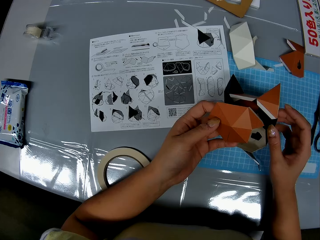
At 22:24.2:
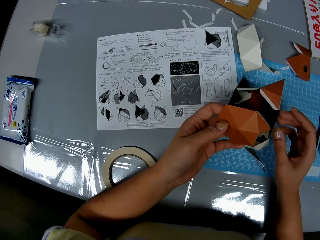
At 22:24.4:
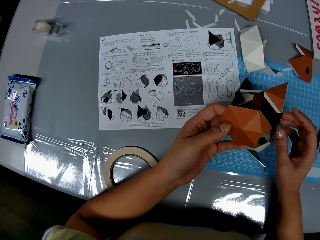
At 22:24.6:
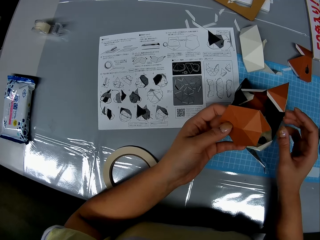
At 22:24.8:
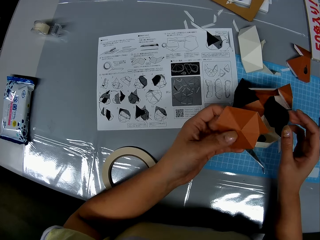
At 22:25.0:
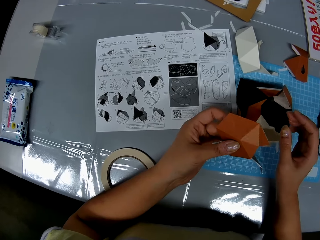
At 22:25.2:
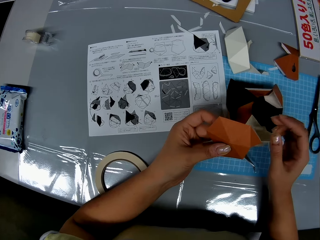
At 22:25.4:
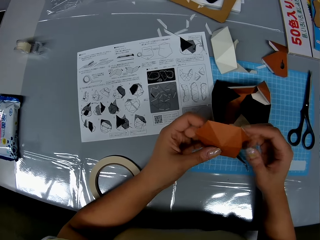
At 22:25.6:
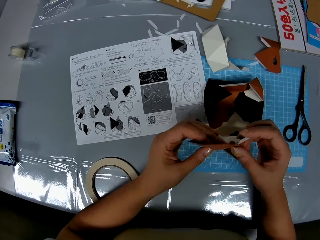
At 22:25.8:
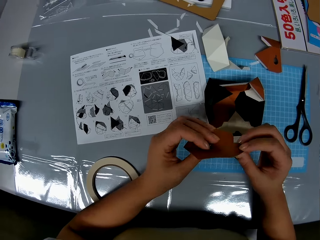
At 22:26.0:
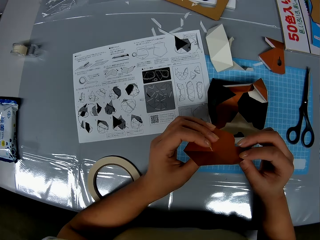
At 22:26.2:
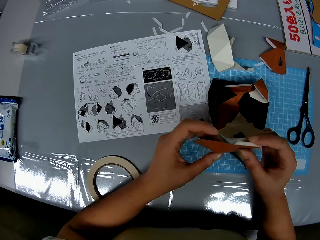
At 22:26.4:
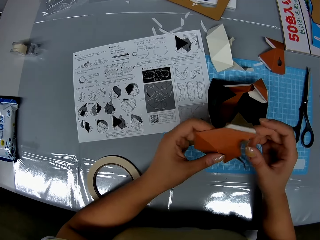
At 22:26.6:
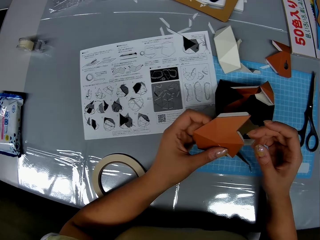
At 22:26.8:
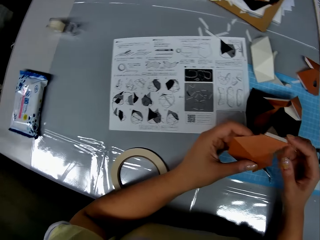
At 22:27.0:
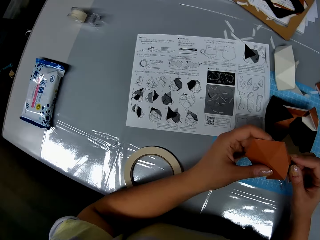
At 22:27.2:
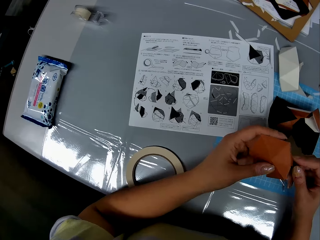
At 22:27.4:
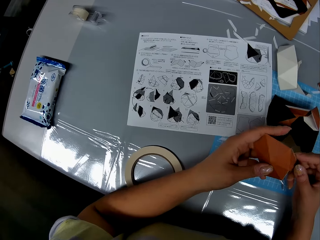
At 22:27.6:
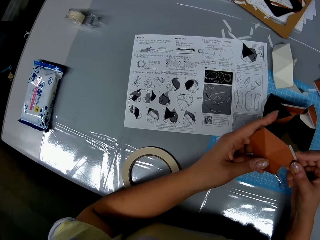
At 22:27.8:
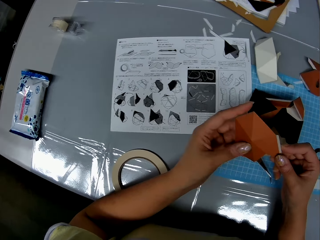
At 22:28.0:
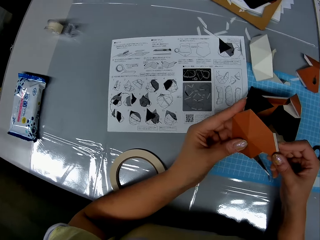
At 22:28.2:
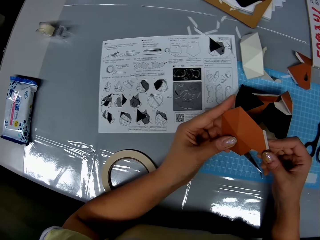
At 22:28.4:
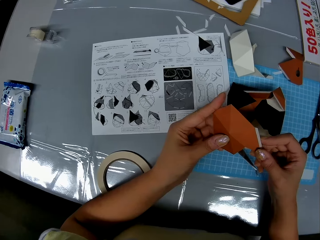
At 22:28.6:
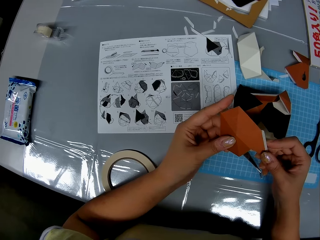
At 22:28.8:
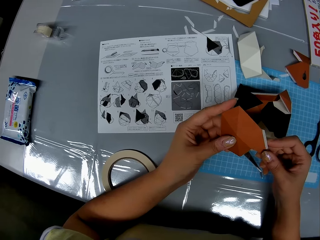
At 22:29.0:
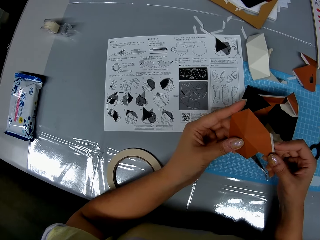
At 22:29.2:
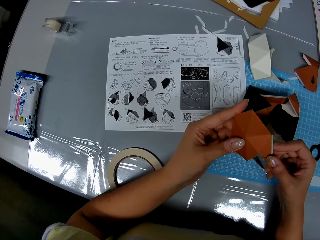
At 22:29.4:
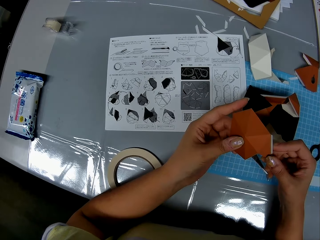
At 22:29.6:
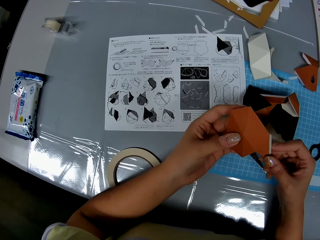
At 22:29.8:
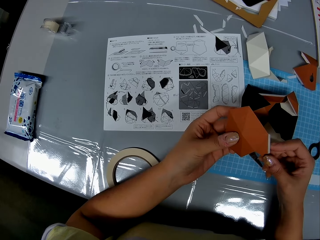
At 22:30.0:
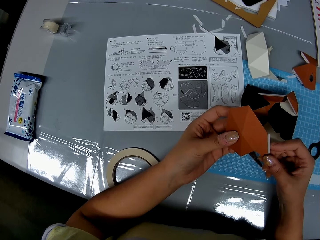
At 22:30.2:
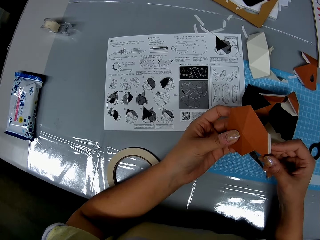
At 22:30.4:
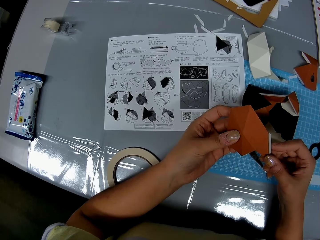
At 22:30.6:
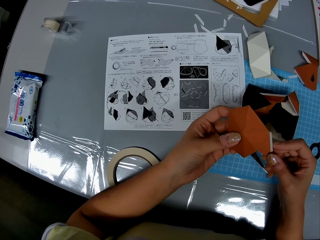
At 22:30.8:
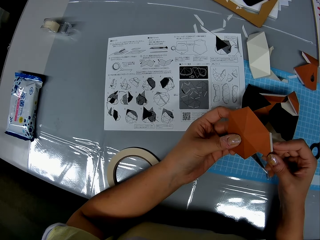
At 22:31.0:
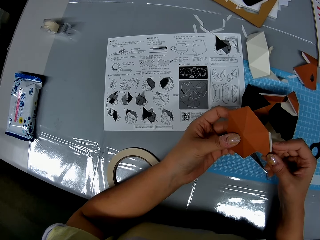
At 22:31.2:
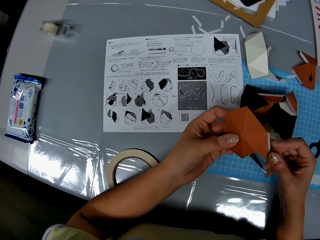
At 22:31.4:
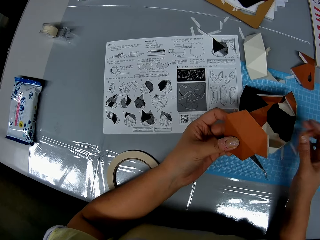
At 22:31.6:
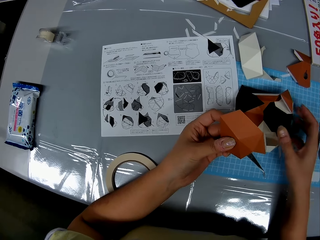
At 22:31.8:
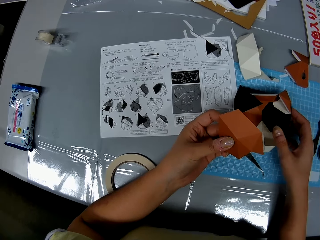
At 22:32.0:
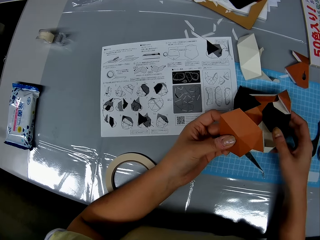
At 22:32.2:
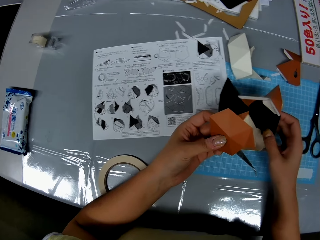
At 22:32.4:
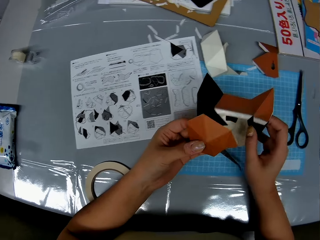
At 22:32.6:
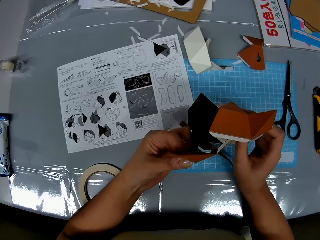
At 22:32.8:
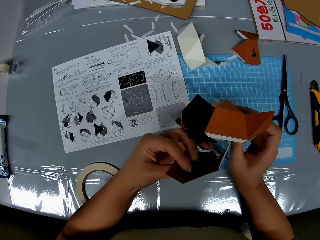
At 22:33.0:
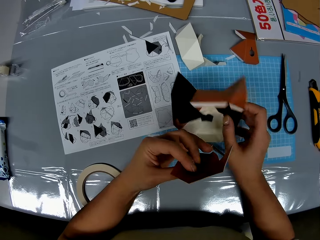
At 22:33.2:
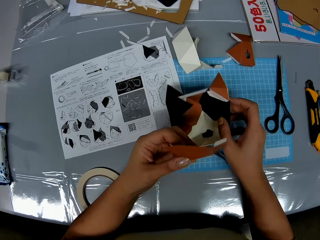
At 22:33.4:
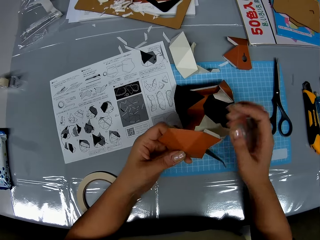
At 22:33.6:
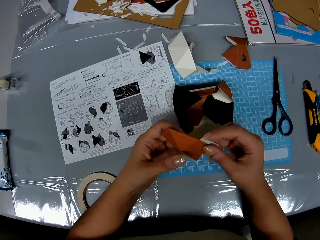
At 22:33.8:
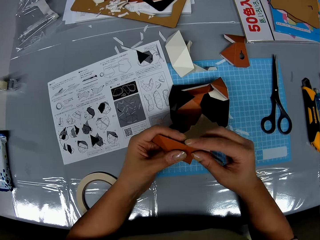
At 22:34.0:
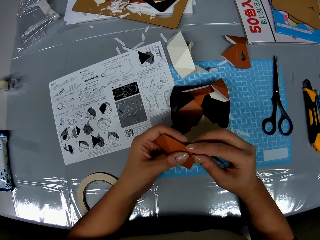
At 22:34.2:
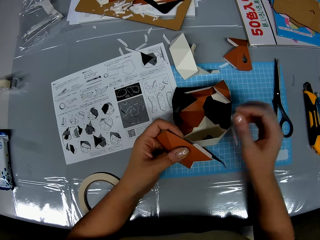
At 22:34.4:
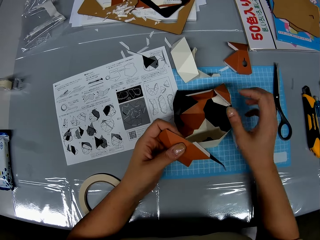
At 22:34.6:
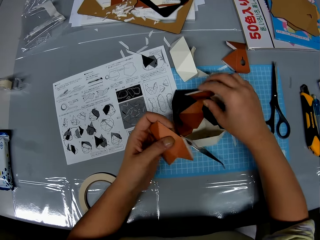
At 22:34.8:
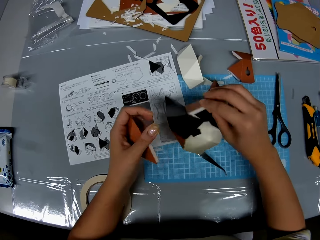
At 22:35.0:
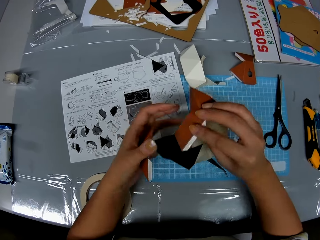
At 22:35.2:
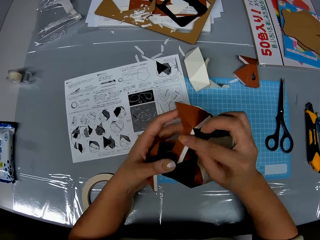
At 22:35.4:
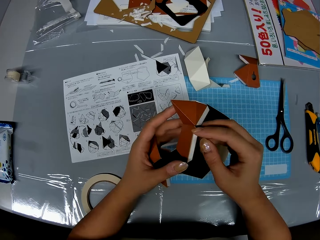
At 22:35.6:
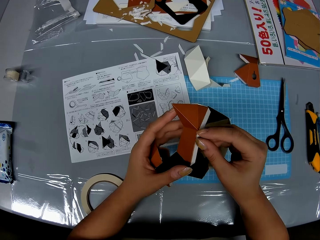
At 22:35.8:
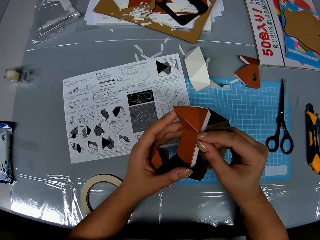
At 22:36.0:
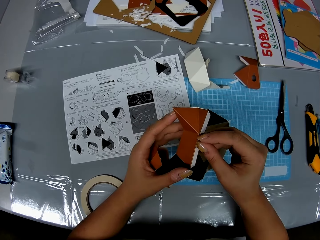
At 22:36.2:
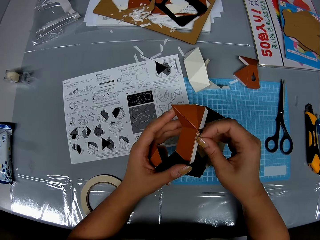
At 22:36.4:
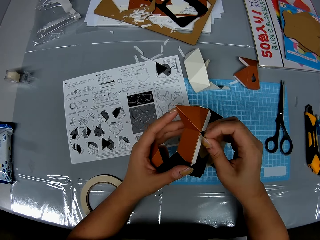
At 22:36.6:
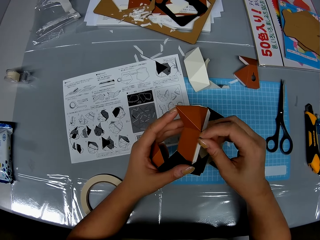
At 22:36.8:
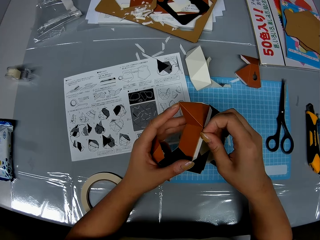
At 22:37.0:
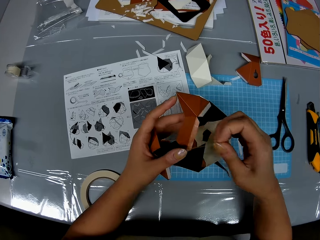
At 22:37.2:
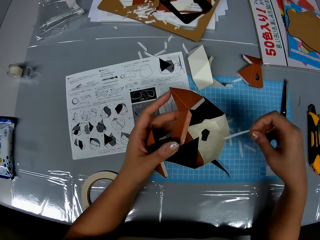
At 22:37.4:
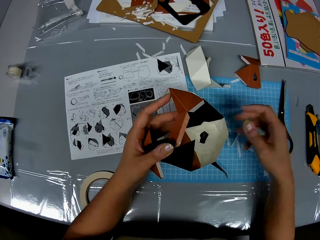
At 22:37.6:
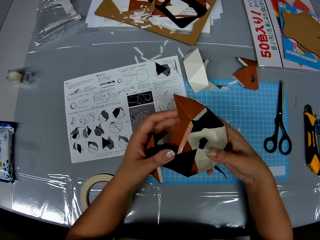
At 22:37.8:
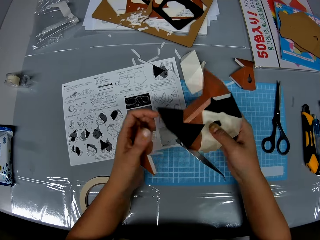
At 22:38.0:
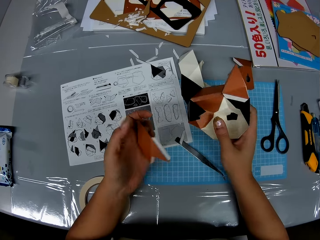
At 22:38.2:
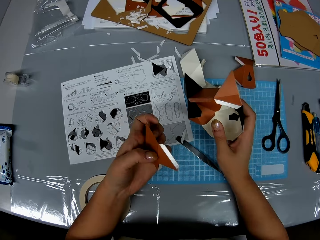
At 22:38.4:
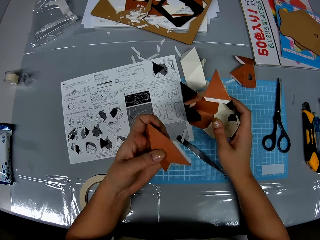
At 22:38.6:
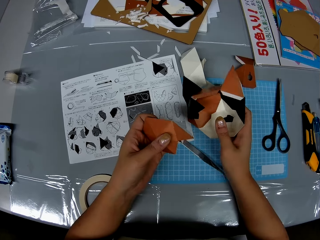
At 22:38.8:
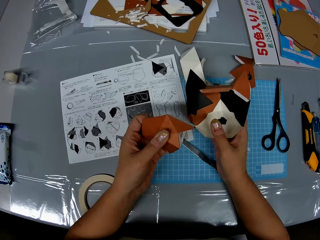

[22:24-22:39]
The camera wearer drops the shaped craft paper on the table. She checks the craft paper in her hand. She picks up the shaped craft paper and drops the shaped craft paper on the table. She holds the craft paper in her hands. She picks up the shaped craft paper from the table. She removes an adhesive tear off strip from the shaped craft paper. She drops the adhesive tear off strip on the table. She moves the shaped craft paper from her left hand to her right hand.

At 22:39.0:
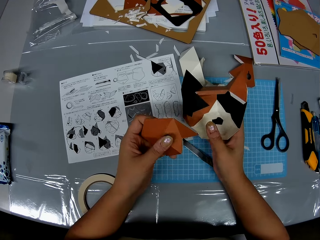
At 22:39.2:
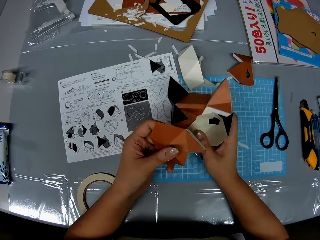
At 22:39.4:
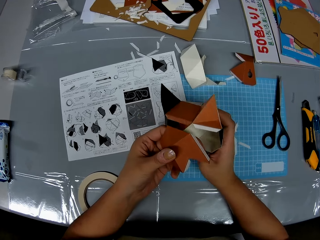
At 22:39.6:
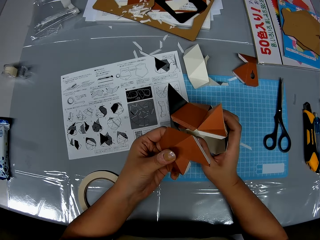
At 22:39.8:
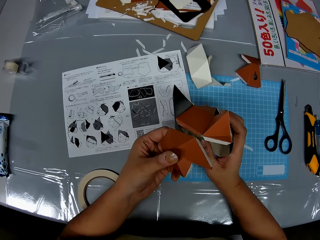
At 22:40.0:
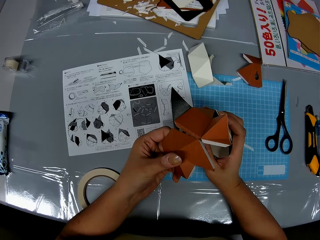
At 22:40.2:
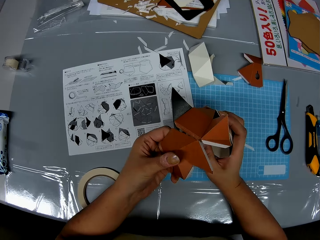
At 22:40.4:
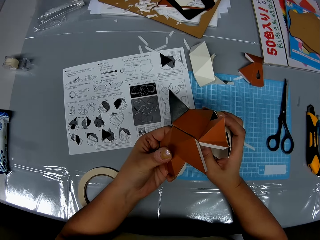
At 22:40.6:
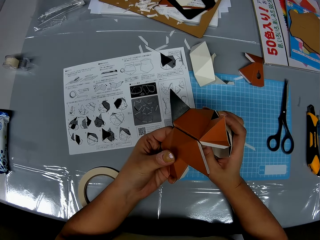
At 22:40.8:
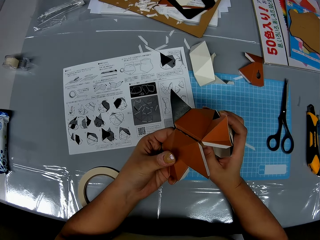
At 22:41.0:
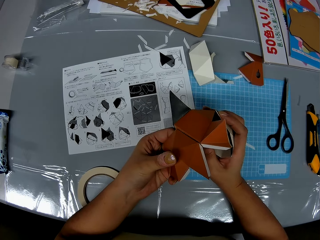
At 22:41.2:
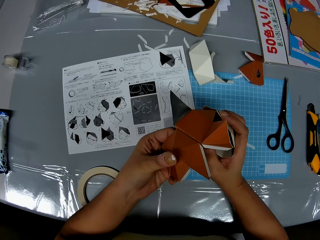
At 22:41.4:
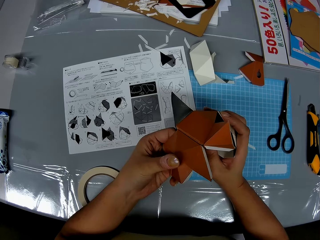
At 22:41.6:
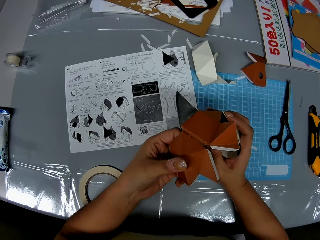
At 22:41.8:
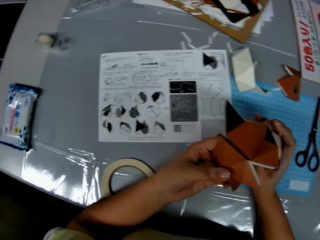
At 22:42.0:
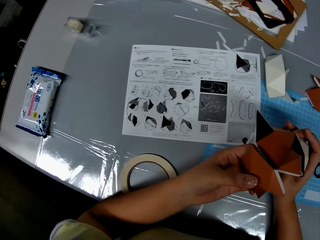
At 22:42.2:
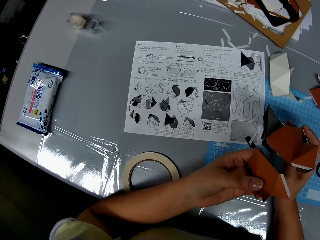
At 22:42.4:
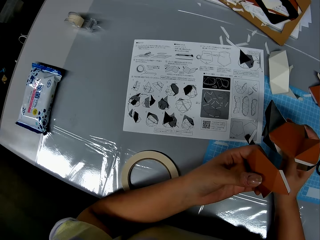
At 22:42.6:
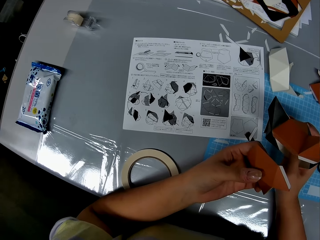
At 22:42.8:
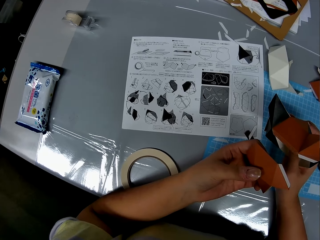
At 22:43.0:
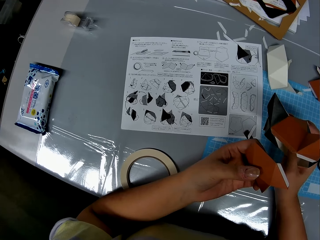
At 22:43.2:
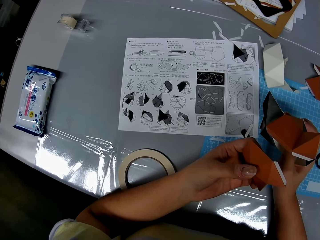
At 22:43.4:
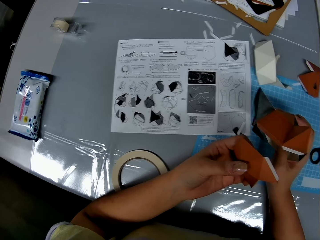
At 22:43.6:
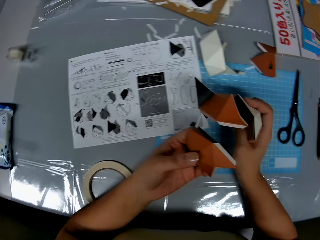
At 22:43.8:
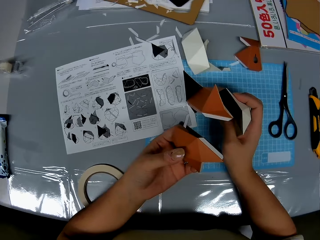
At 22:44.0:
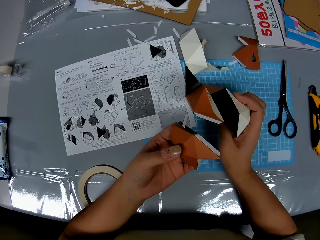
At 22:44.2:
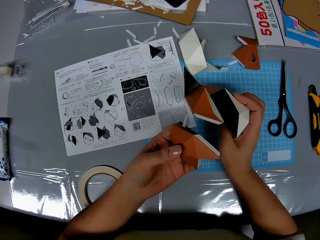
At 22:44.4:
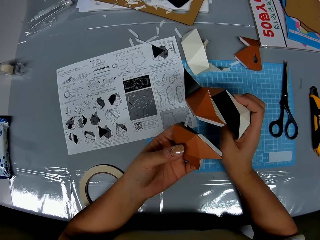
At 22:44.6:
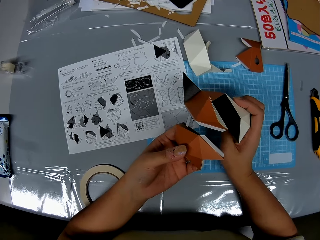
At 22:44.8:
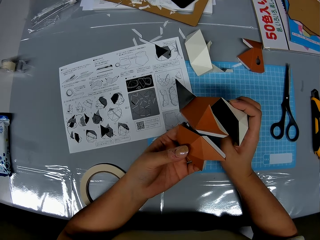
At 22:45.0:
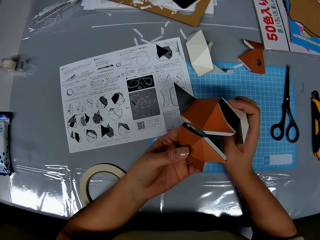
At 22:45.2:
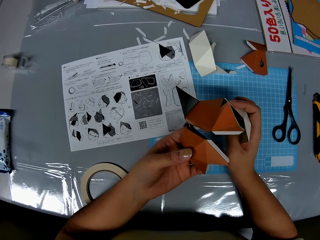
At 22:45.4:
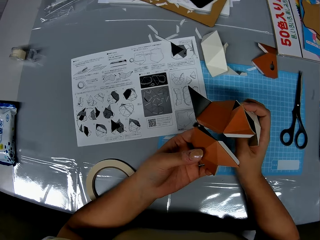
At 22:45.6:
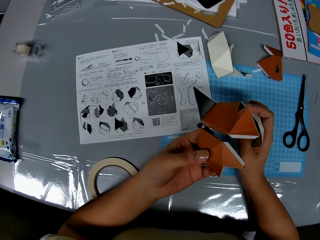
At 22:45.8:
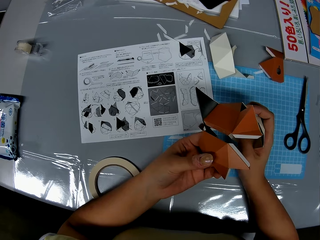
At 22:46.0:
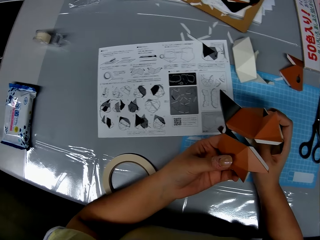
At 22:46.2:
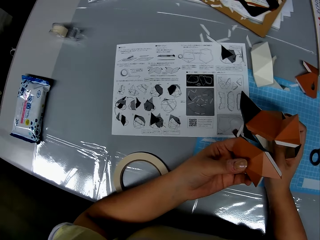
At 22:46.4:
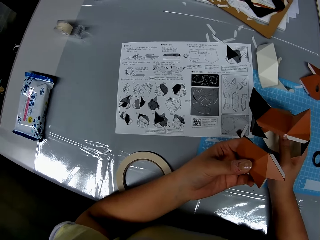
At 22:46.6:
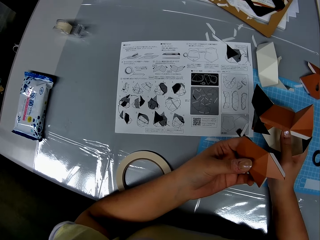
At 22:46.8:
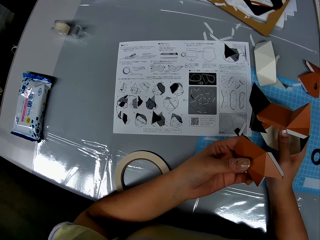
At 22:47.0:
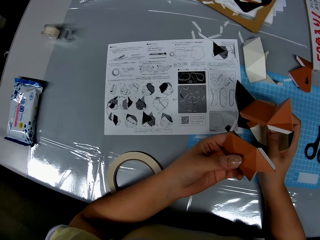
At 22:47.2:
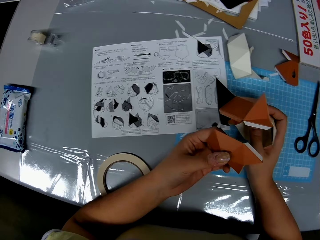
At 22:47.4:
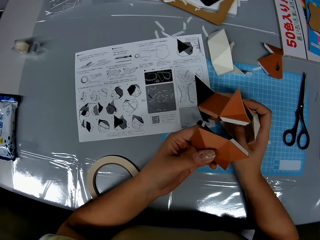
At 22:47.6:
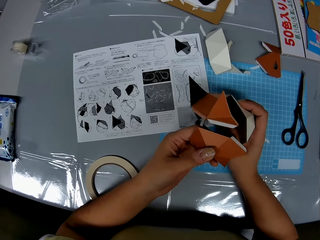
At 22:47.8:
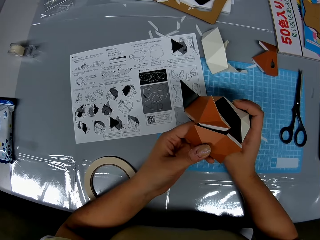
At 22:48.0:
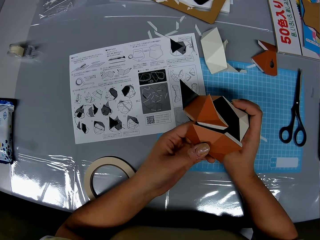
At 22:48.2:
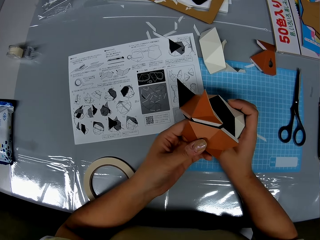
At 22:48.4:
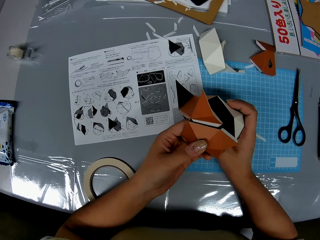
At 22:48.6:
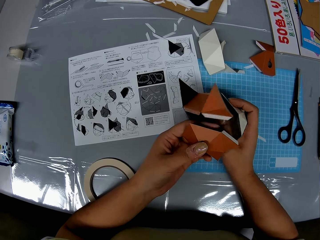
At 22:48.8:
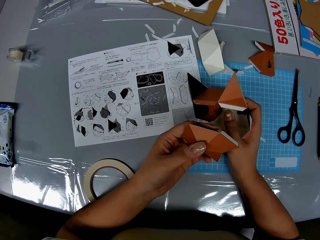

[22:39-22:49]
The camera wearer touches the craft paper to the shaped craft paper. She attaches the manila paper to the manila paper structure. She removes the manila paper from the manila paper structure. She checks the craft paper and the shaped craft paper in her hands. She looks around the table. She looks at the origamis.
